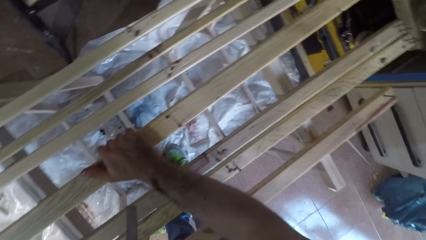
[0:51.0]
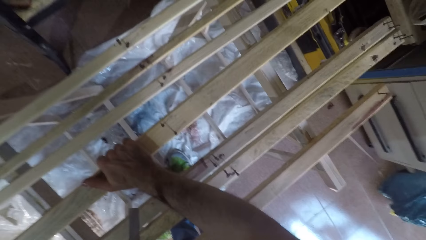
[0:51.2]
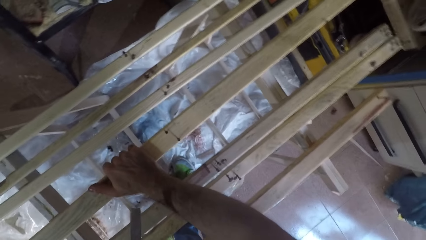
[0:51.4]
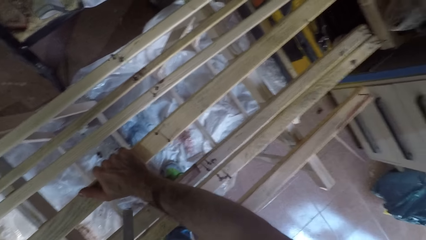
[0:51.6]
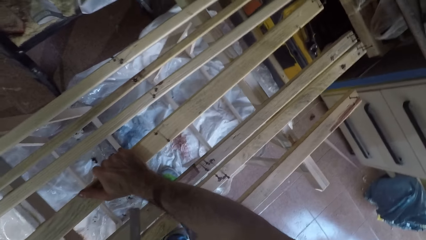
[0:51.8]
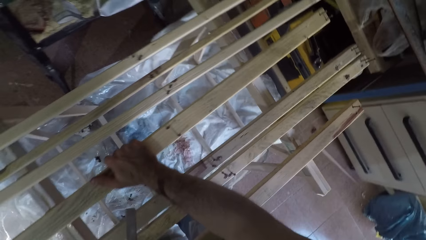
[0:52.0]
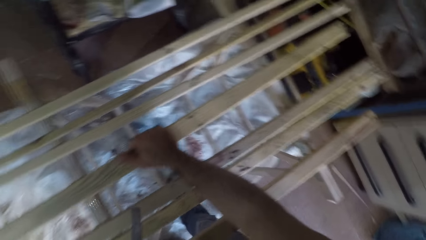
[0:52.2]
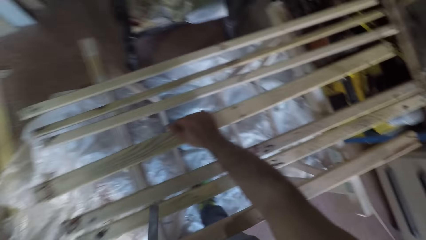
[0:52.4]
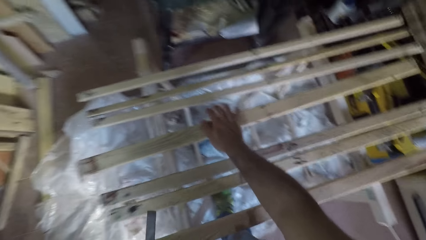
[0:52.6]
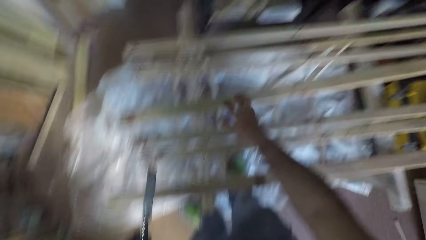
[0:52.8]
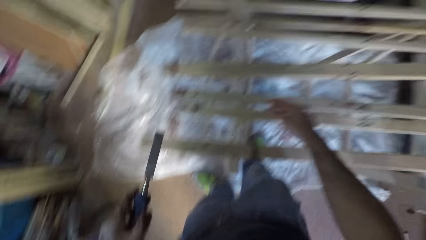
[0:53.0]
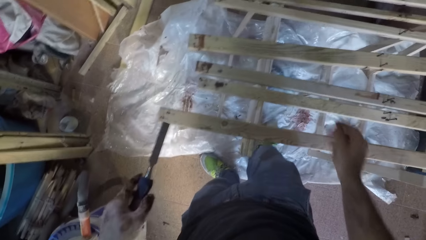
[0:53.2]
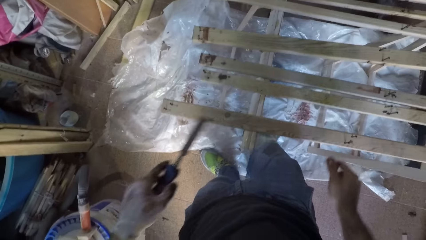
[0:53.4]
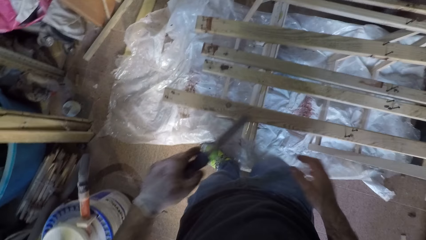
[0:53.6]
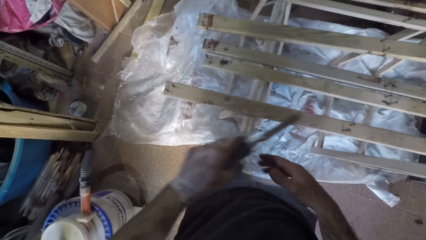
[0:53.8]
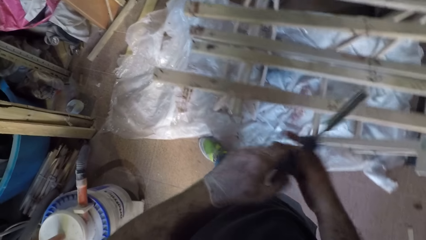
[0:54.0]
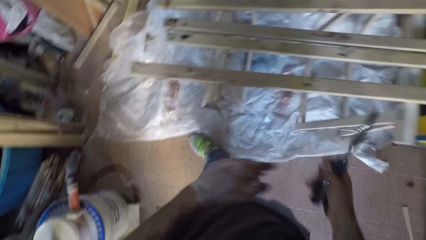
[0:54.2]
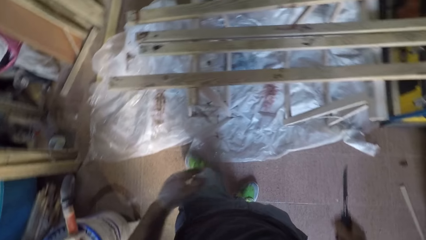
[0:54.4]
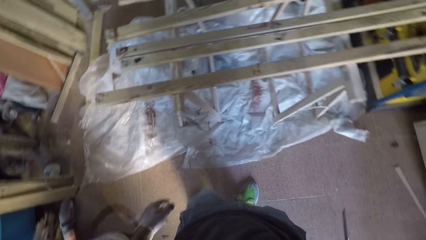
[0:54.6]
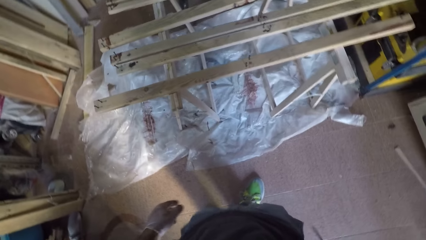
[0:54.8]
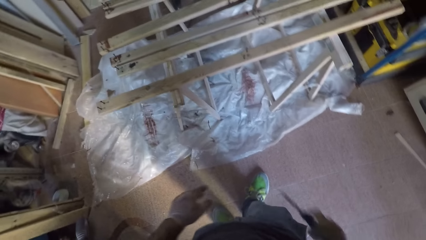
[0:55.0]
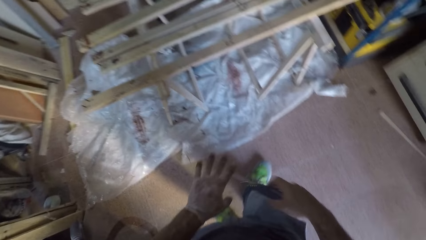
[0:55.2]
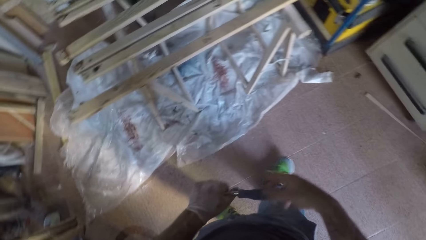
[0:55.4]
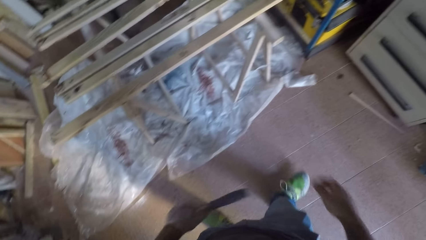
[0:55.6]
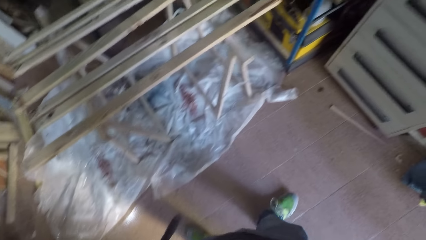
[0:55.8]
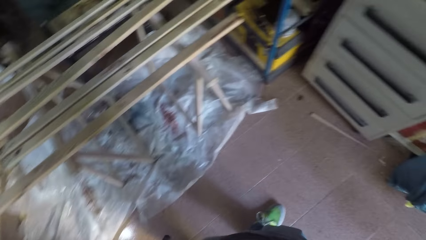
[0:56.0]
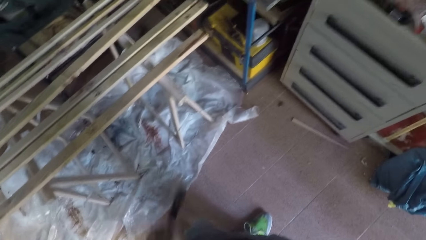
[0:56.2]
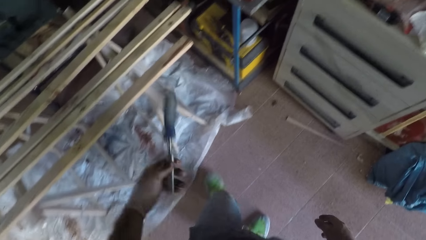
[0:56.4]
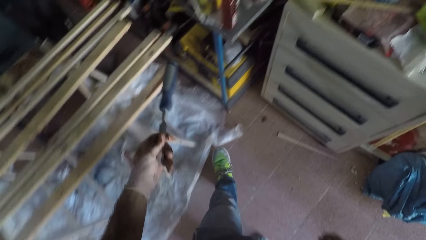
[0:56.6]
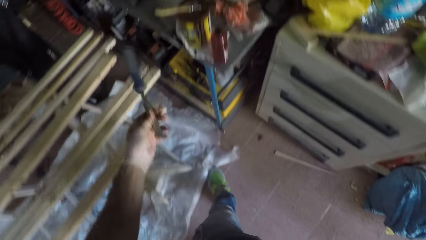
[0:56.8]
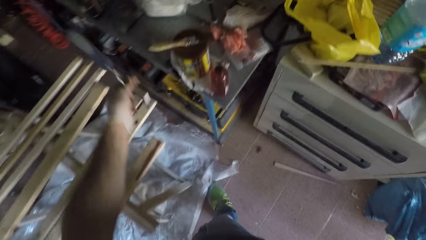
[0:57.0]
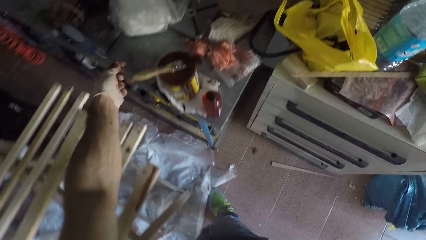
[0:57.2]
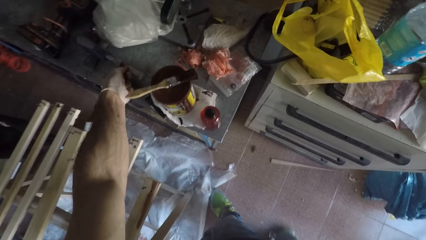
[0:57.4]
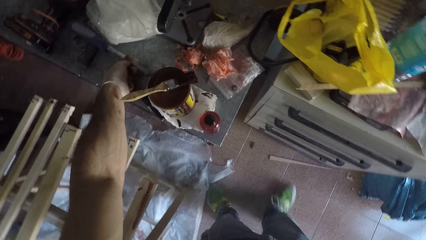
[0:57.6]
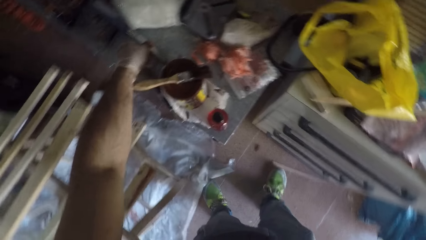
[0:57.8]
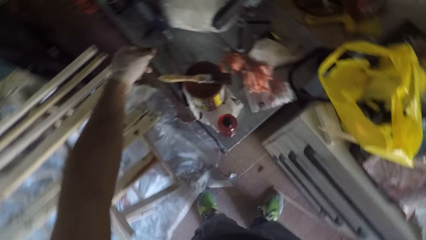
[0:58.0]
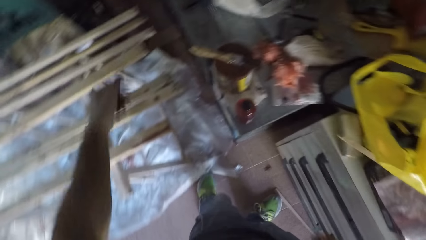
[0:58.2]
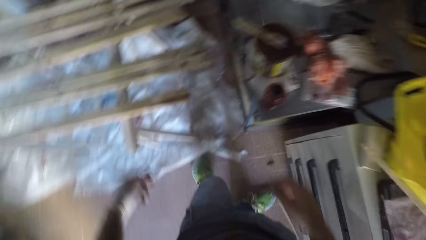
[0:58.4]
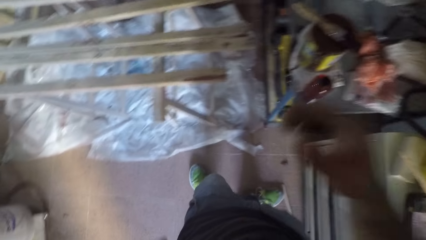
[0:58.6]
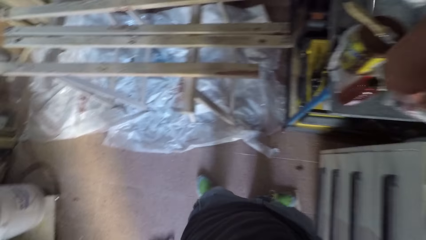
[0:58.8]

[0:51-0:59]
The camera wearer removes his hand. He moves the chisel from his left hand to his right hand. He moves the chisel back to his left hand. He moves towards a cabinet. He drops the chisel on a workbench close to the cabinet.
